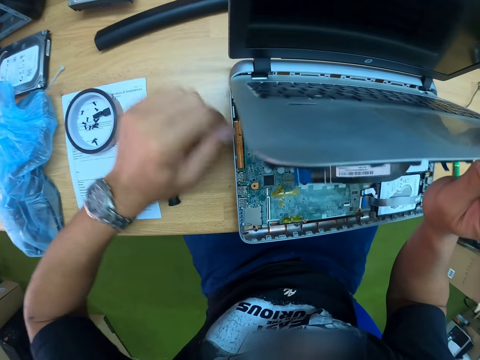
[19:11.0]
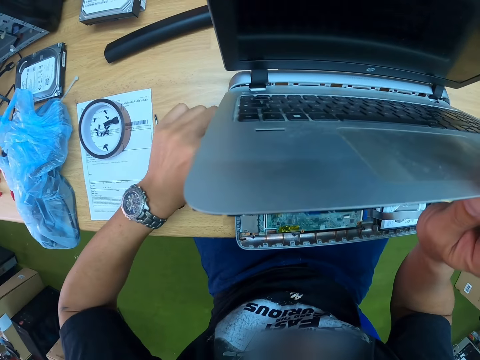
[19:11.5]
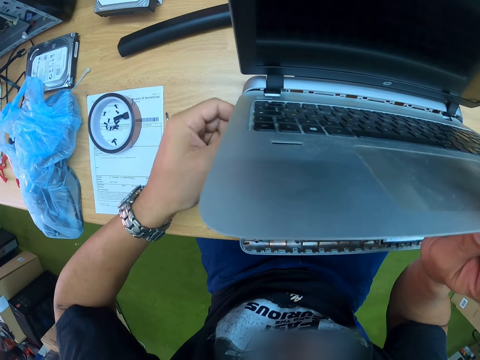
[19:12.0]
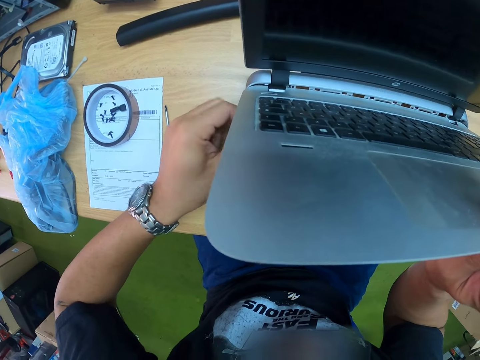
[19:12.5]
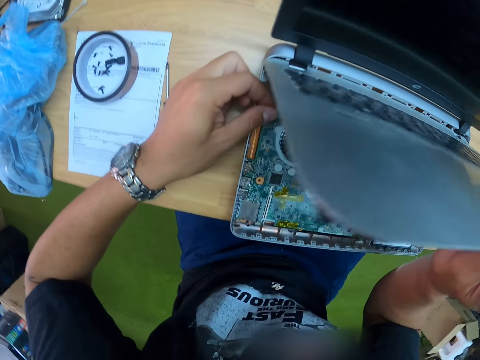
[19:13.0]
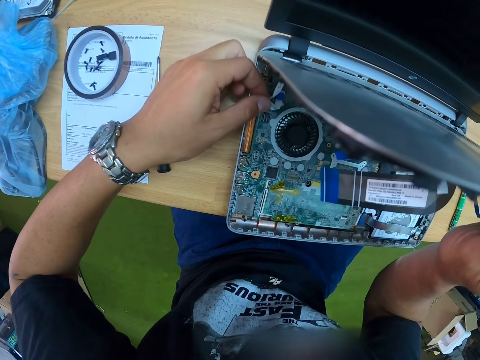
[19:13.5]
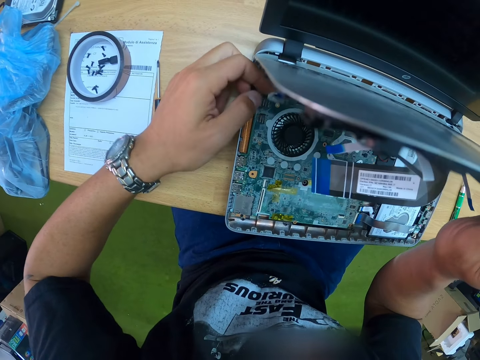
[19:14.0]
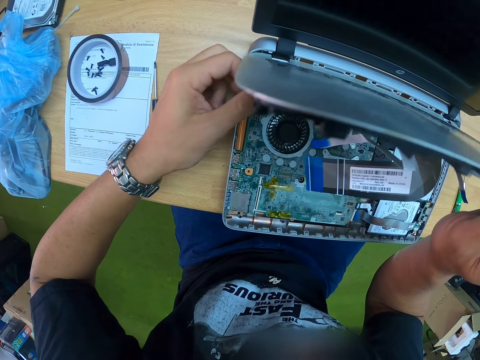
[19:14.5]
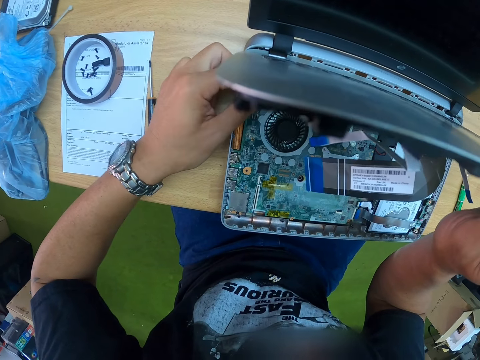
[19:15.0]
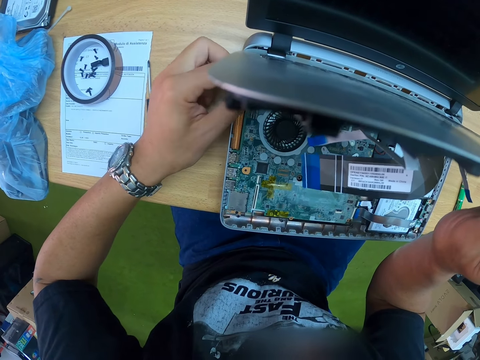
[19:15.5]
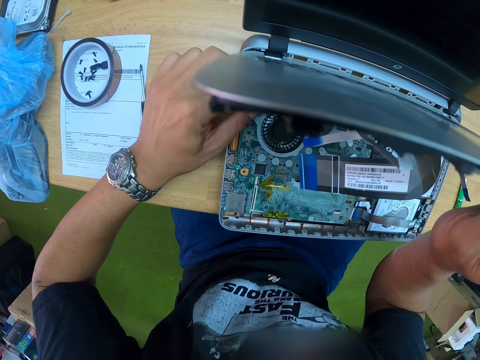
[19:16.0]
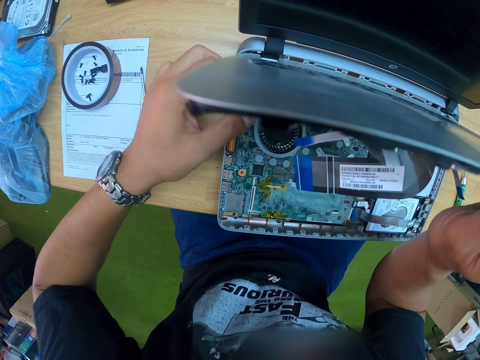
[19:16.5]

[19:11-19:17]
The camera wearer holds the keyboard with his right hand. He adjusts the laptop motherboard with his left hand. He connects the cable in the keyboard with his left hand.

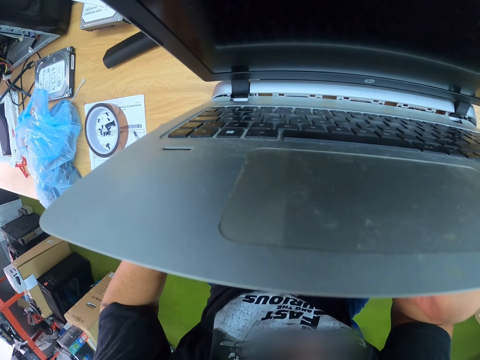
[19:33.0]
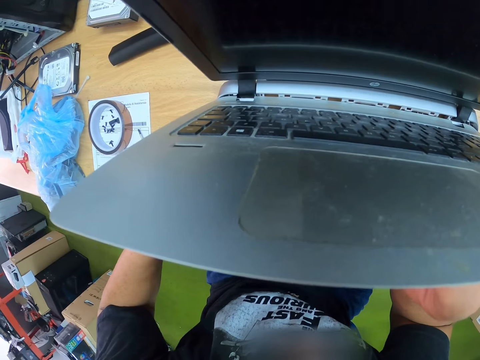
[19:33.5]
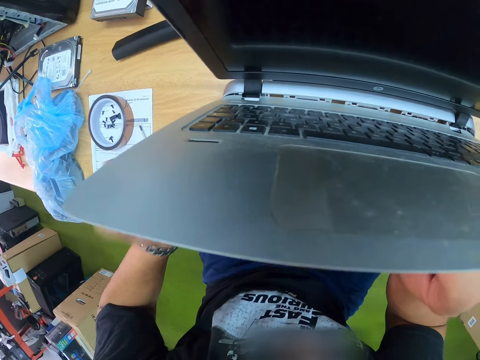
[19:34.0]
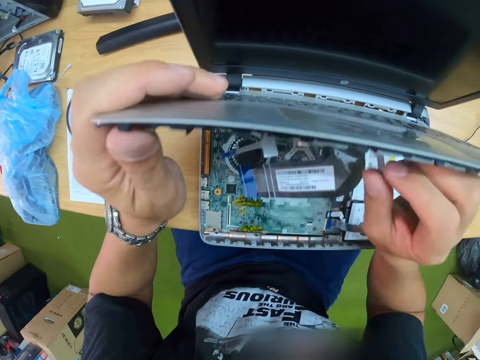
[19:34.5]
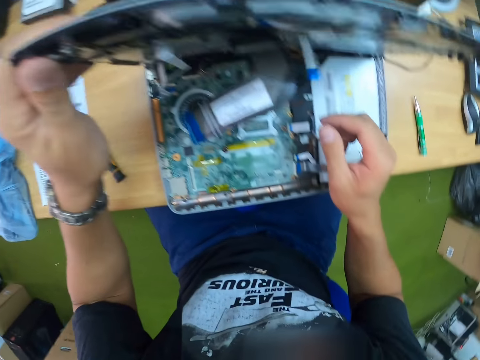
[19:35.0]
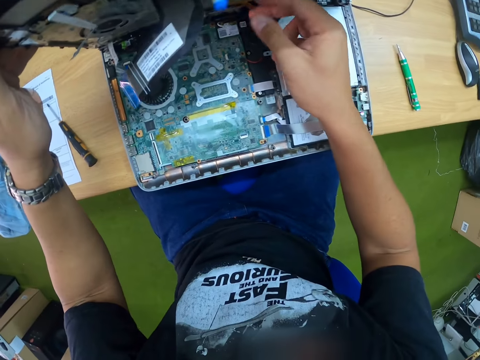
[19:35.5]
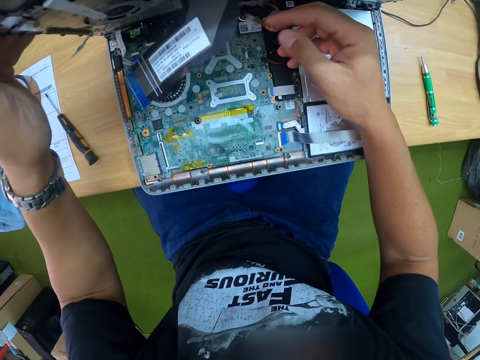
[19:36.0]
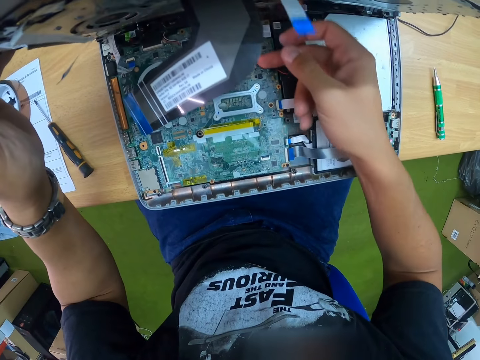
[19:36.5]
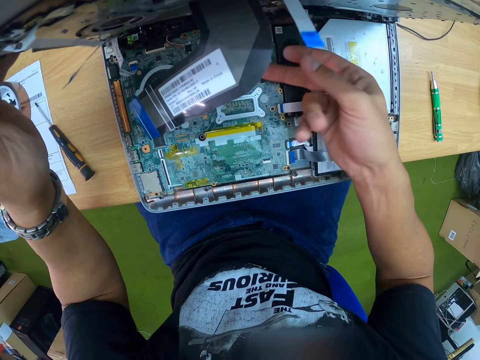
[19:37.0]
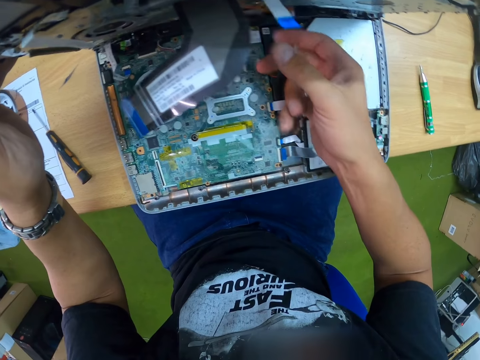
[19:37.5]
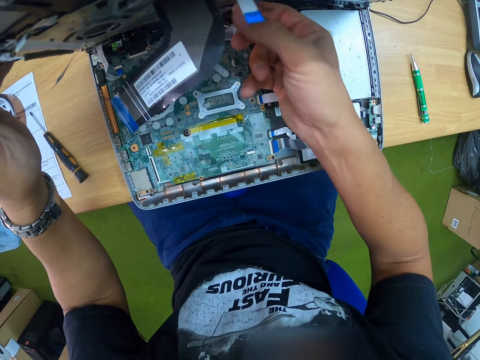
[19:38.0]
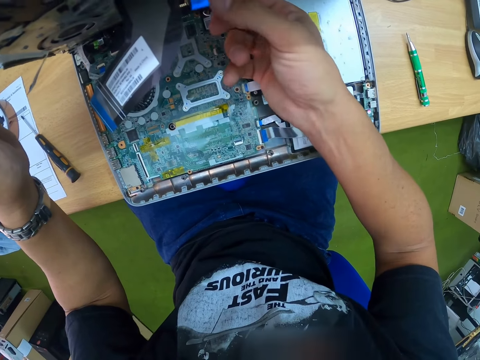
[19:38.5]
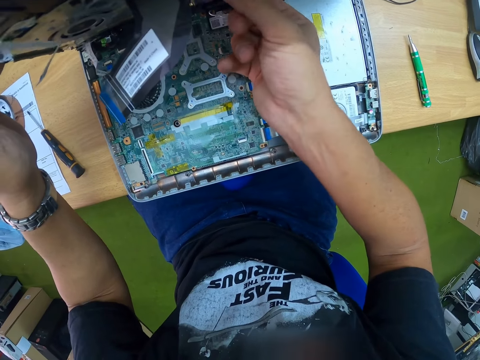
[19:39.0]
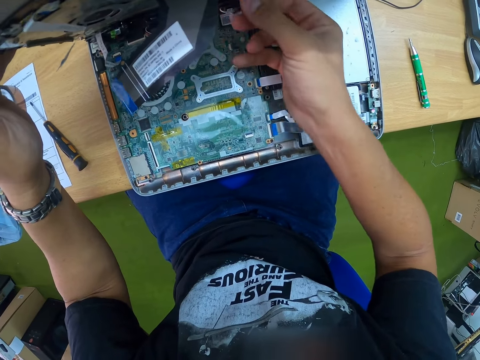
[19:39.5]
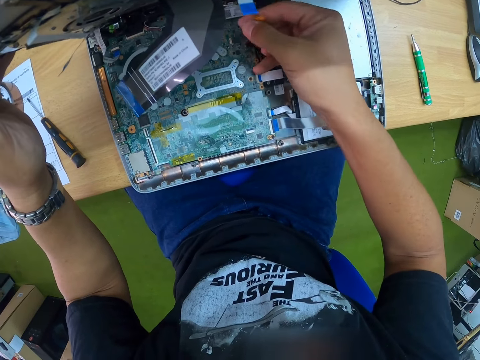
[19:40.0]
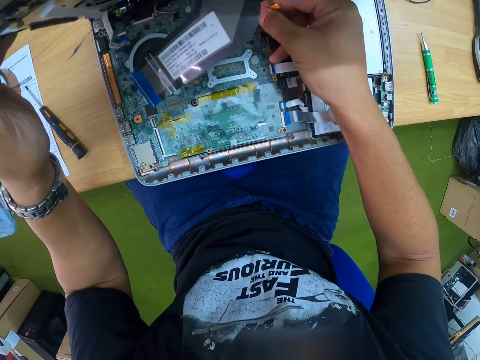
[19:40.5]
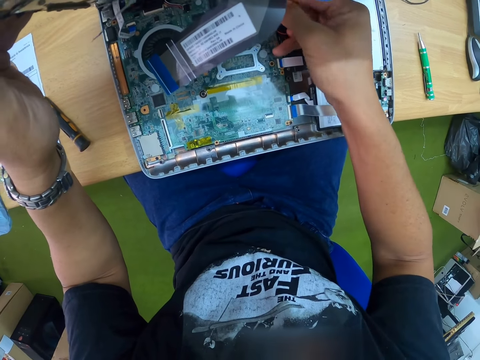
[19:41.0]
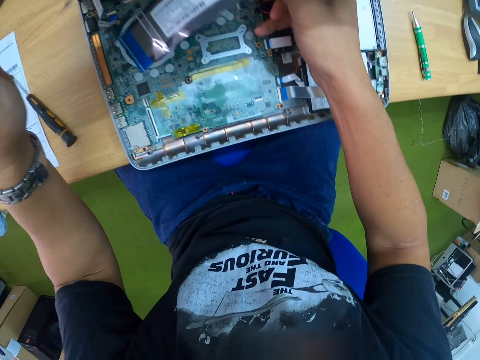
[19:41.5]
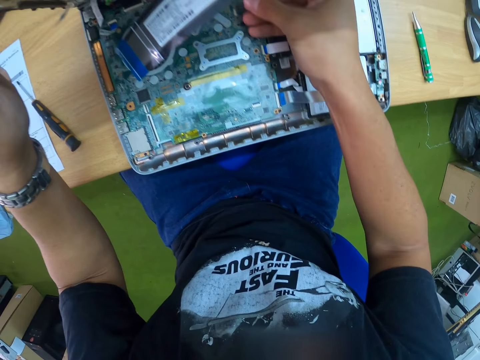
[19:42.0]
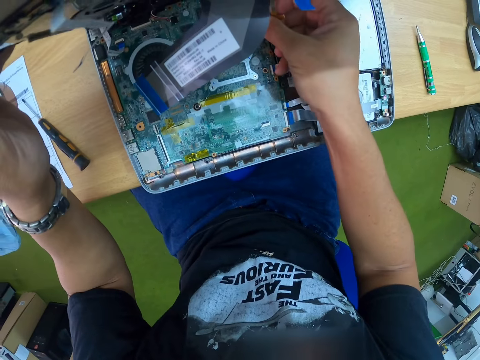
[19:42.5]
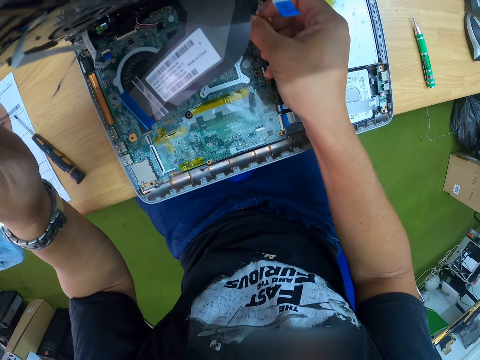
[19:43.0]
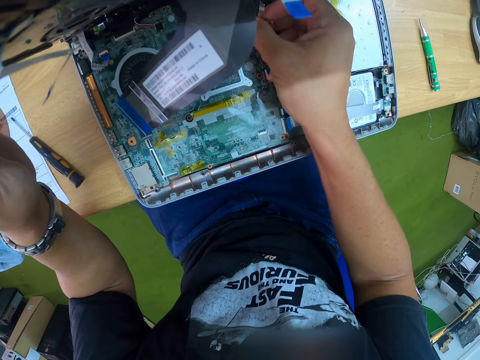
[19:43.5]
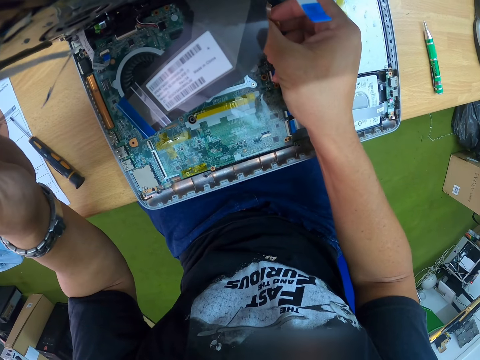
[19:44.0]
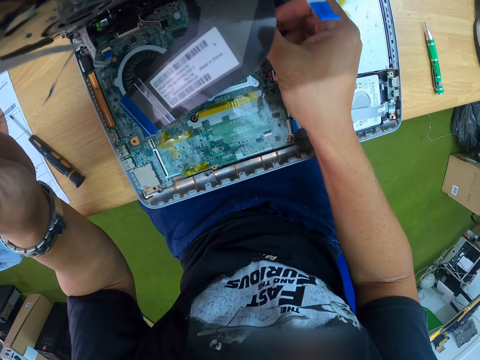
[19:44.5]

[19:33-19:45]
The camera wearer holds the keyboard with his left hand. He connects the cable in the keyboard with his right hand. He adjusts the laptop motherboard with his right hand.

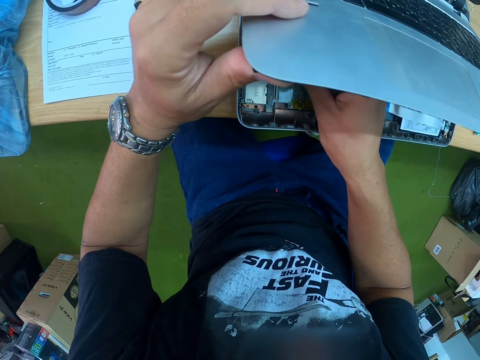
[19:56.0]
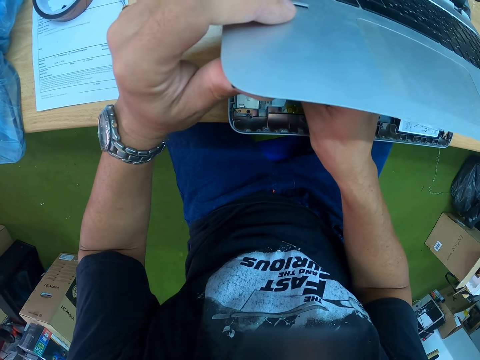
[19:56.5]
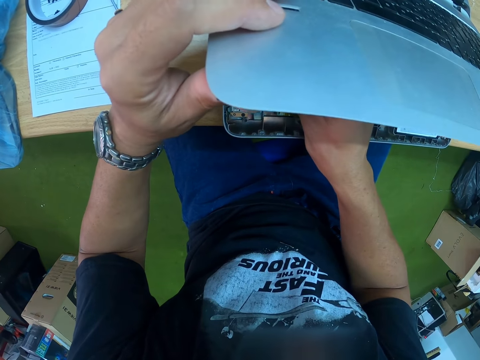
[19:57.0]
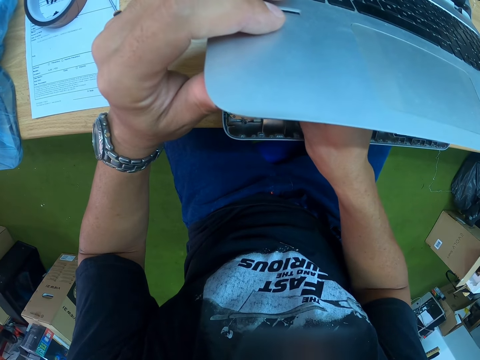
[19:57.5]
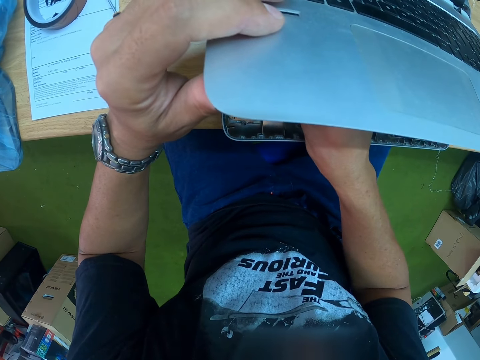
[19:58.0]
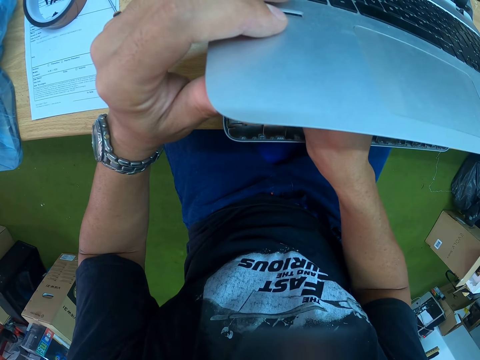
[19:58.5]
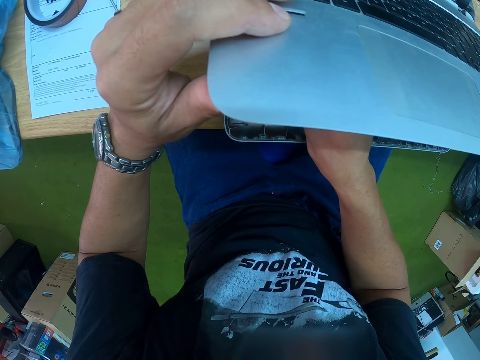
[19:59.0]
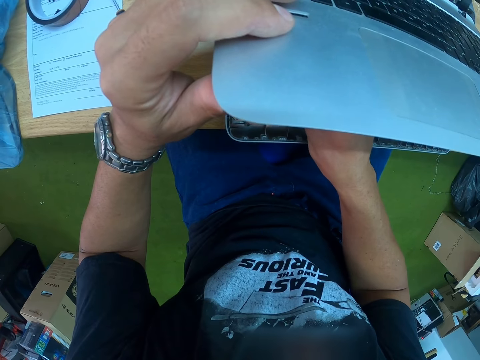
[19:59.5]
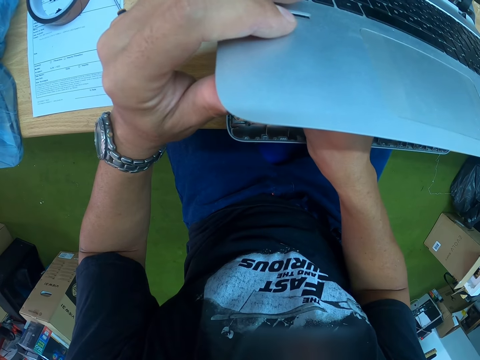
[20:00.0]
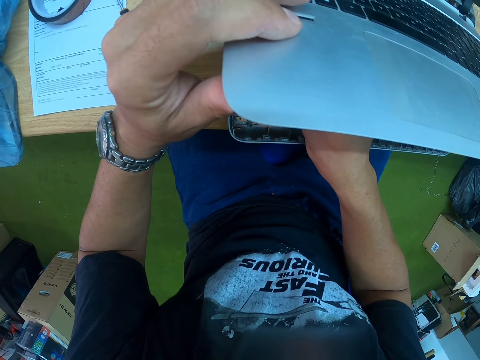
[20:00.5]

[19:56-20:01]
The camera wearer attaches the laptop keyboard to the laptop with his right hand.

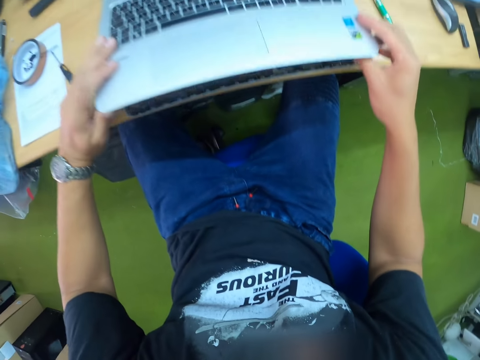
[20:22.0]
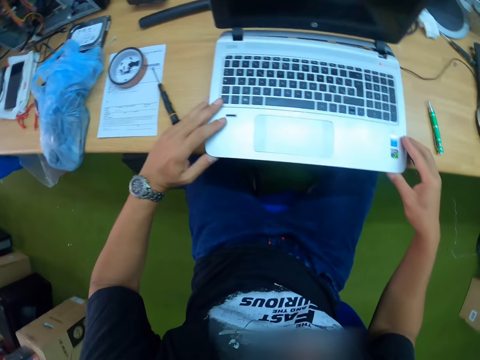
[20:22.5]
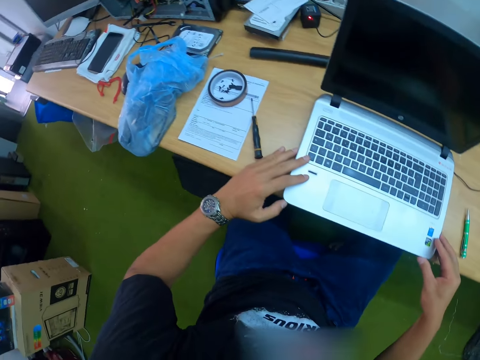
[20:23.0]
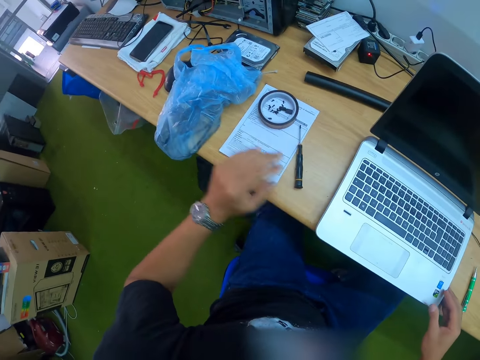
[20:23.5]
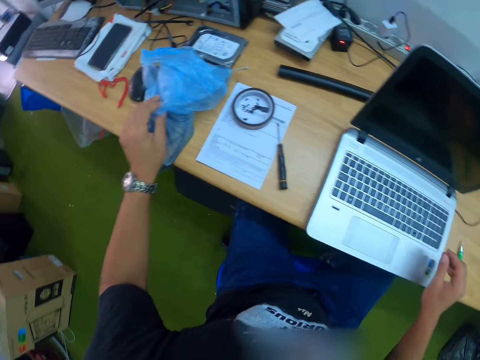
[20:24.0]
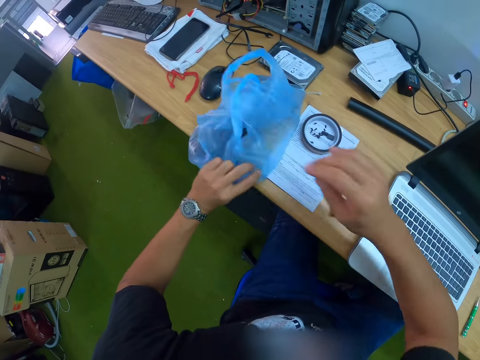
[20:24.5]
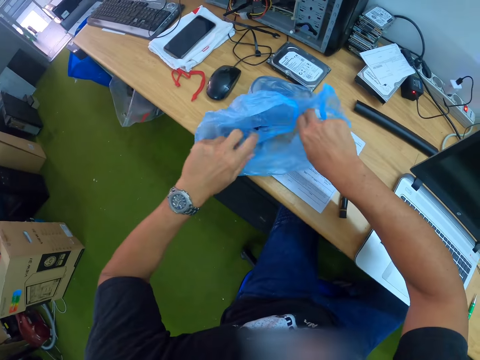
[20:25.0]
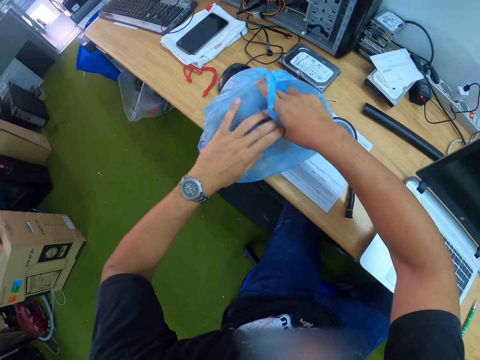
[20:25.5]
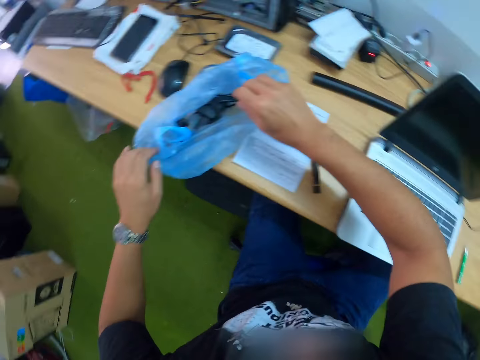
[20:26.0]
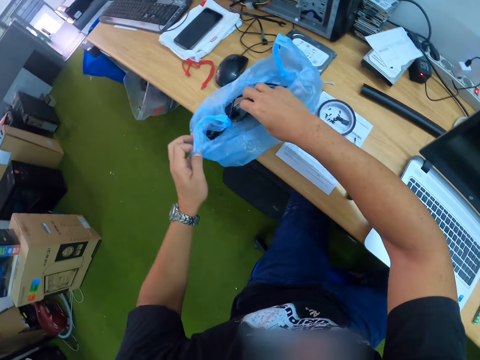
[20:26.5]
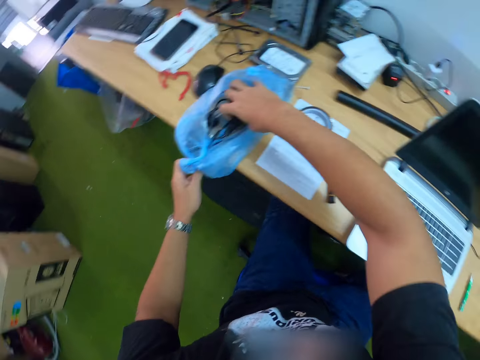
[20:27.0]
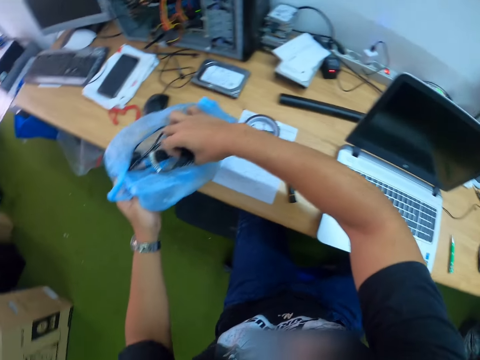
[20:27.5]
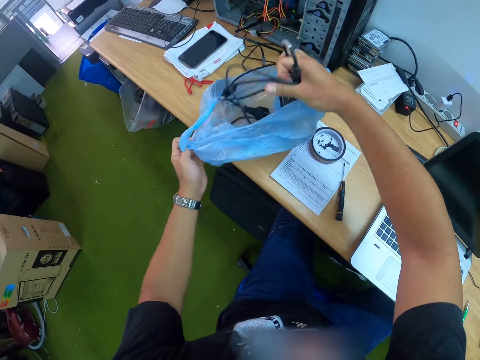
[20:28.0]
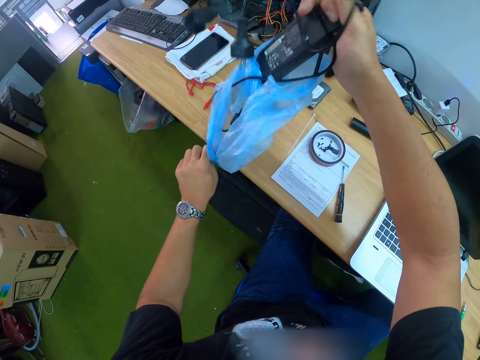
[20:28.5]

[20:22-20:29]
The camera wearer opens a nylon on the table with both hands. He picks the laptop charger in the nylon paper on the table with his right hand.
